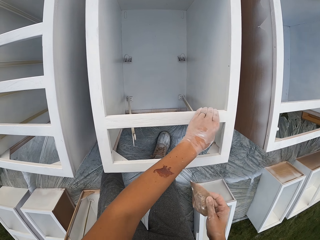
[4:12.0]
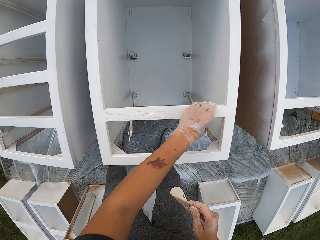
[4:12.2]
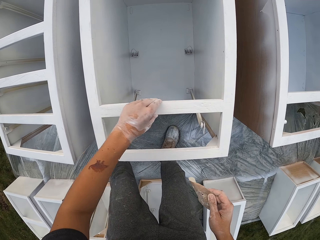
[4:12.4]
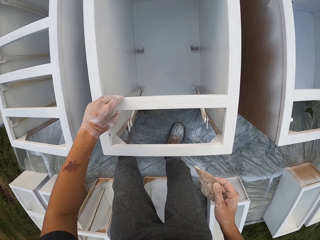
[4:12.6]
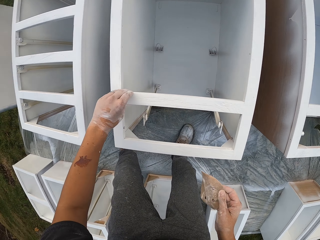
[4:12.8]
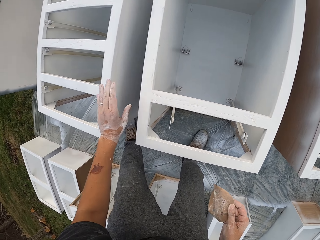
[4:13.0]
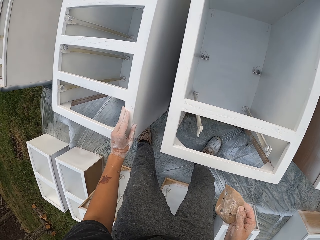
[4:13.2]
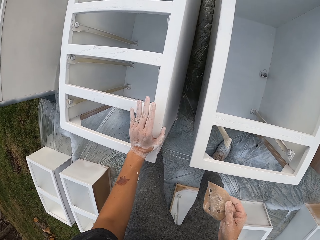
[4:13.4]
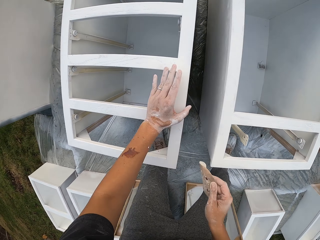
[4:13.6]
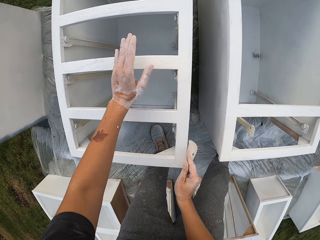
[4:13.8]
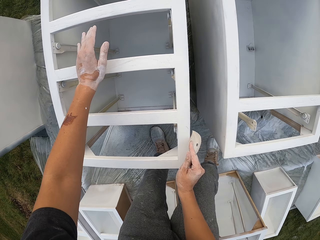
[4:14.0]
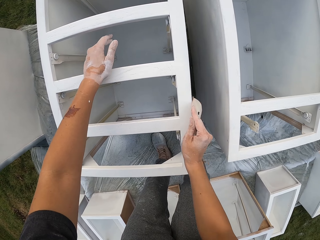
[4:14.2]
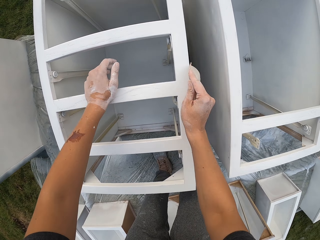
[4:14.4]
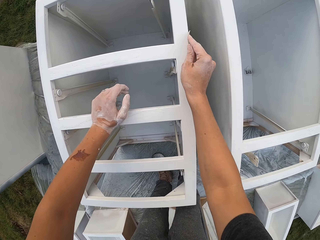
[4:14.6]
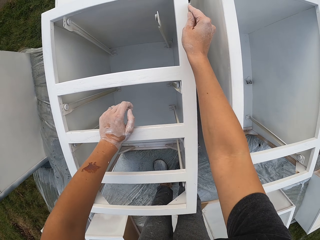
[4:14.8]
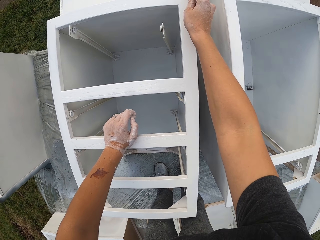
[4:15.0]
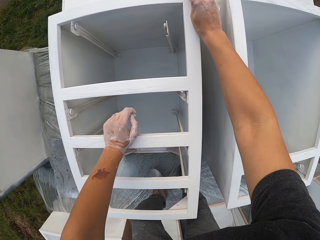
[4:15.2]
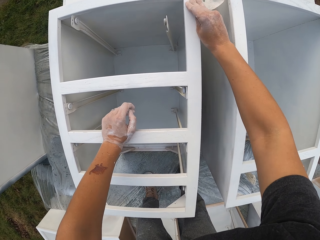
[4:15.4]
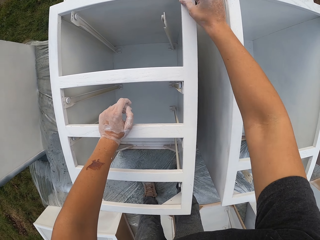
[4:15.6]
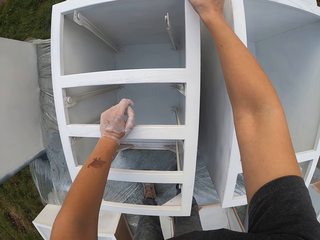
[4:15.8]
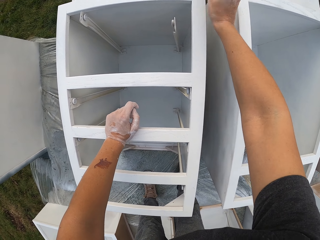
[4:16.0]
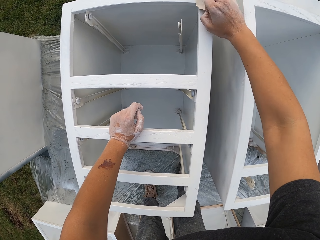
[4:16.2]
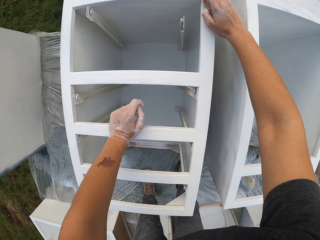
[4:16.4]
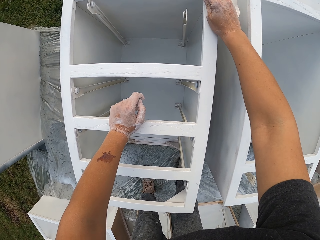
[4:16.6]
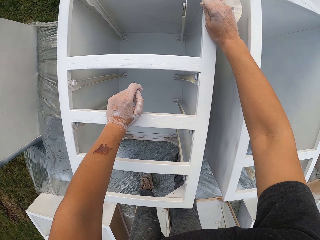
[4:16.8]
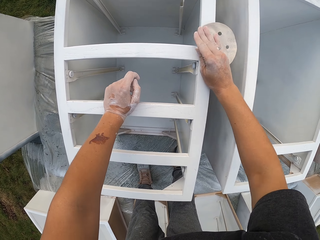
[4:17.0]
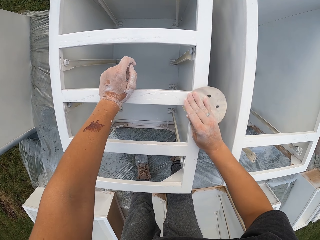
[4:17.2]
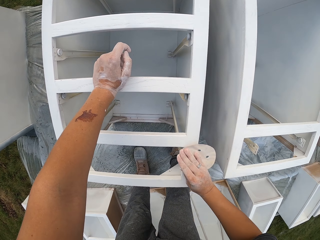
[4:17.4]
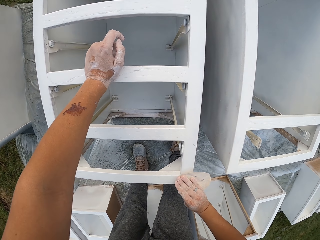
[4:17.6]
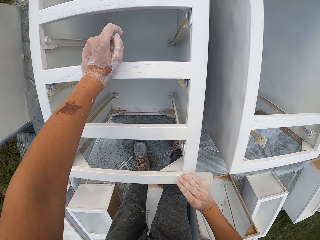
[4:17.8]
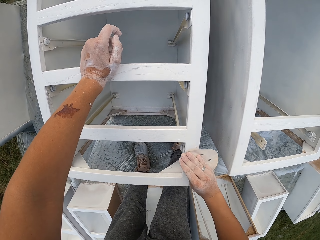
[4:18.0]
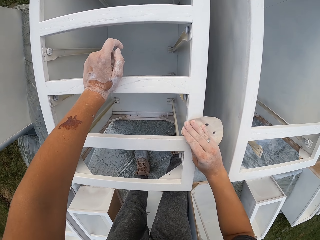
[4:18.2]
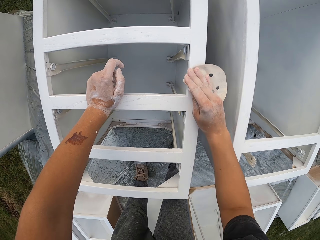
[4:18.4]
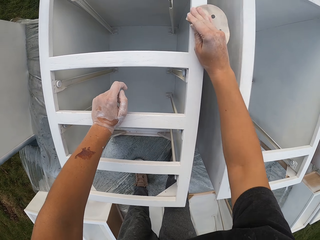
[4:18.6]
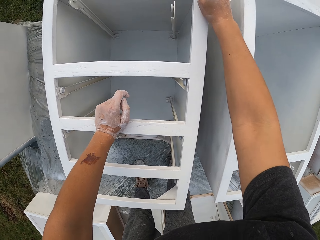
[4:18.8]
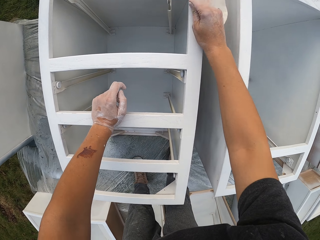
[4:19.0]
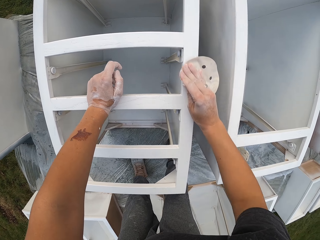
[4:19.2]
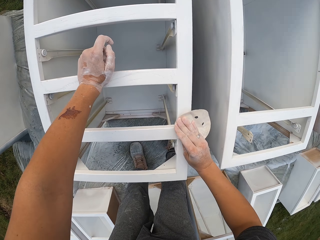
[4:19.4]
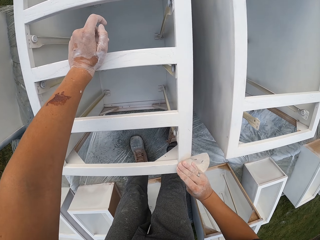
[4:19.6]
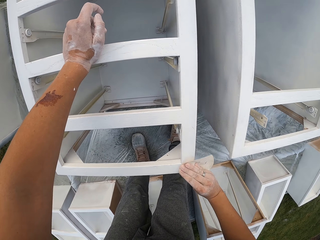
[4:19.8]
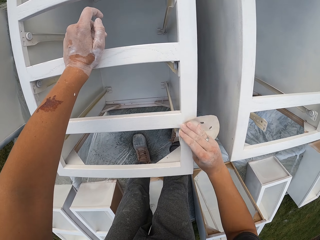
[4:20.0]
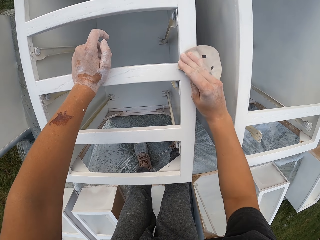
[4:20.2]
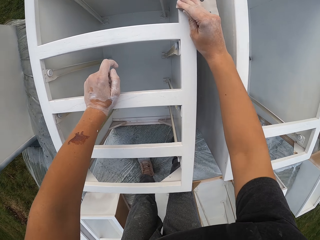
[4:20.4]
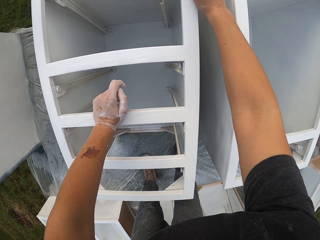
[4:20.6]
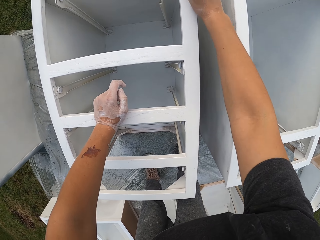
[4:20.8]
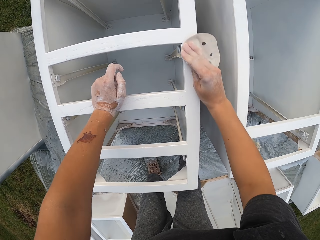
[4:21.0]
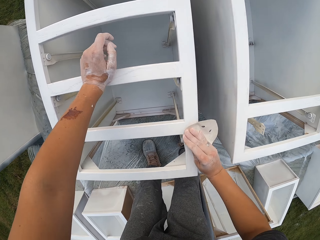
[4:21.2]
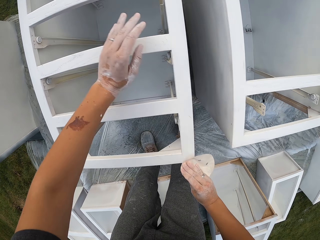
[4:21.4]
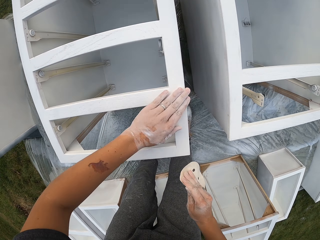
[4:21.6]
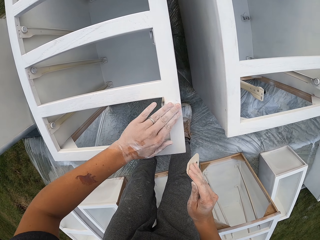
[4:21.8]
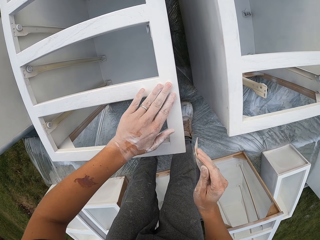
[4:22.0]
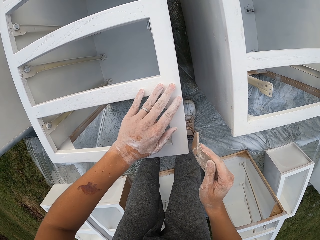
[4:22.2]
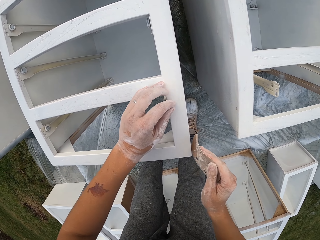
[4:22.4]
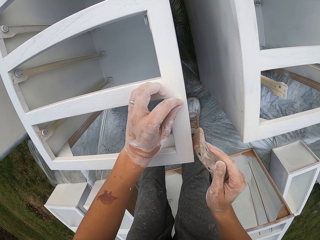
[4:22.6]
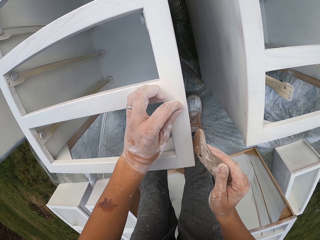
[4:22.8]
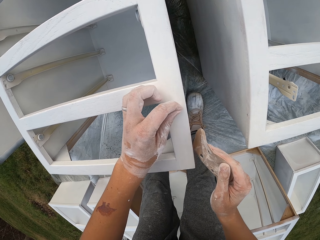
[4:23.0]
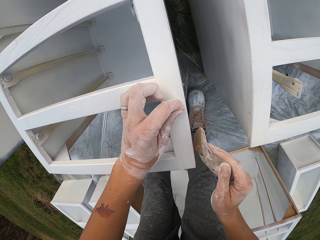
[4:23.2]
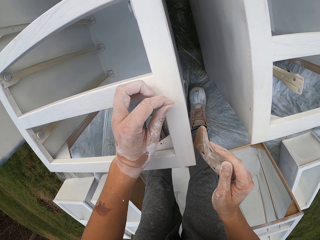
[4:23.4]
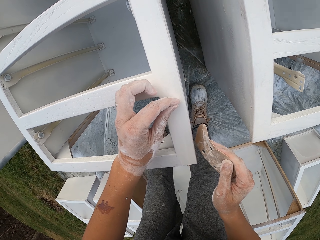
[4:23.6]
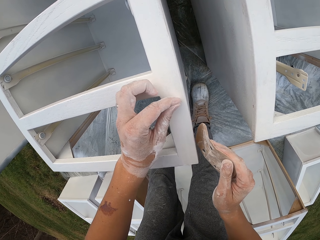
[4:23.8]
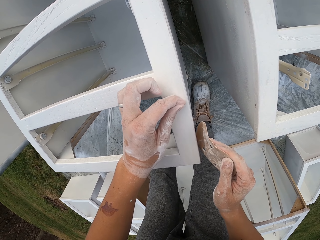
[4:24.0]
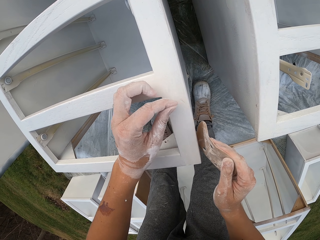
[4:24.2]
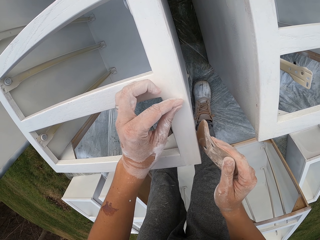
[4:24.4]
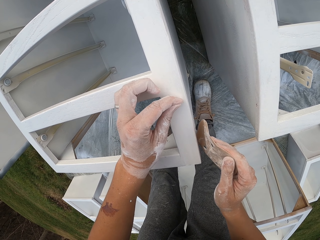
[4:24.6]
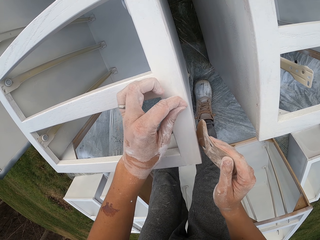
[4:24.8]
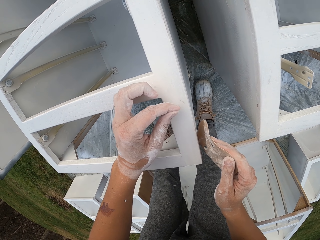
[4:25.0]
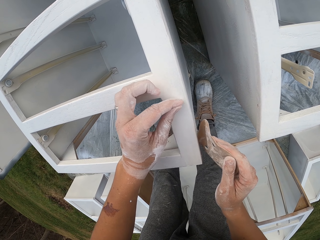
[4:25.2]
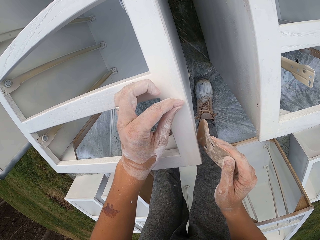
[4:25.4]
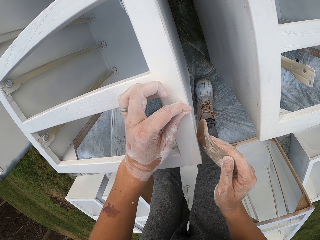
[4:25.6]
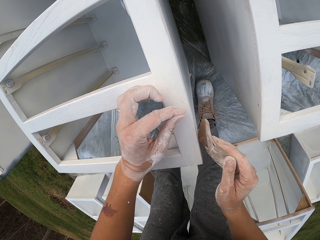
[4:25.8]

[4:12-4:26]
The camera wearer touches the structure or drawers with the left hand. They wipe the drawers. They lift the right hand. They touch the structure with the left hand. They smoothen the structure with a sandpaper. They touch the structure with the left hand. They wipe the drawers.

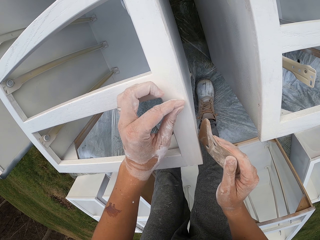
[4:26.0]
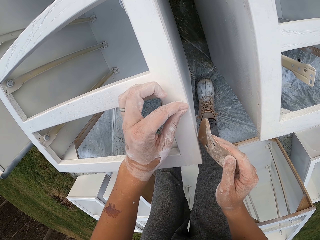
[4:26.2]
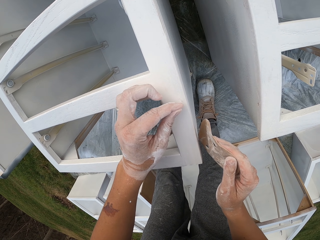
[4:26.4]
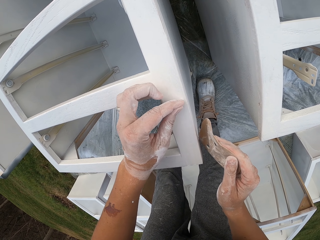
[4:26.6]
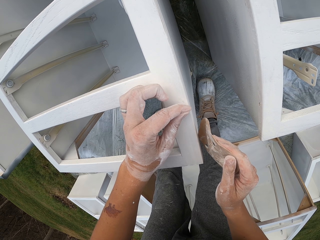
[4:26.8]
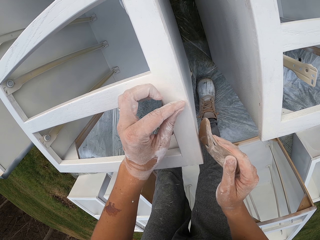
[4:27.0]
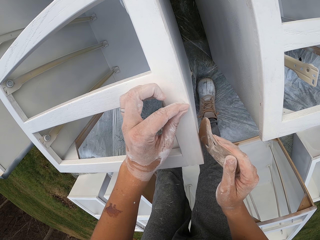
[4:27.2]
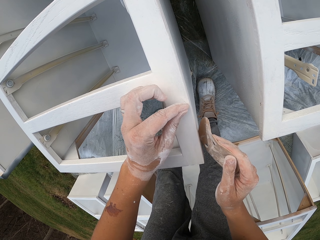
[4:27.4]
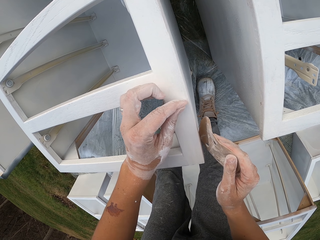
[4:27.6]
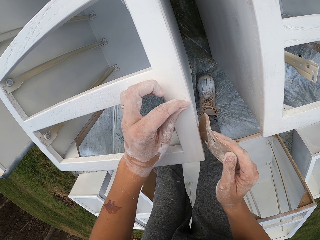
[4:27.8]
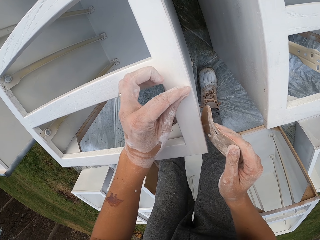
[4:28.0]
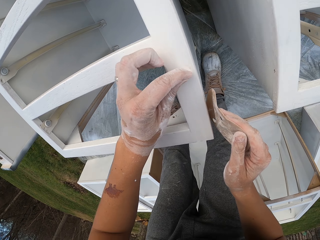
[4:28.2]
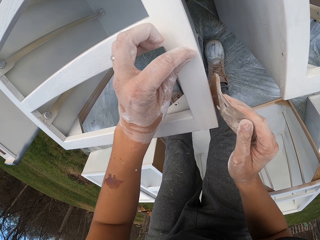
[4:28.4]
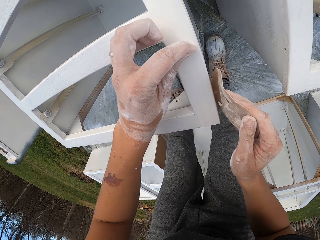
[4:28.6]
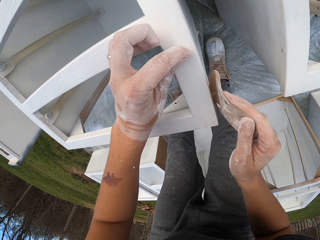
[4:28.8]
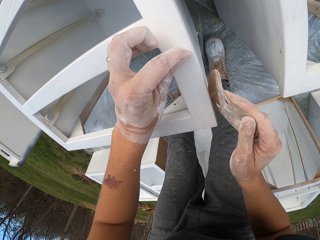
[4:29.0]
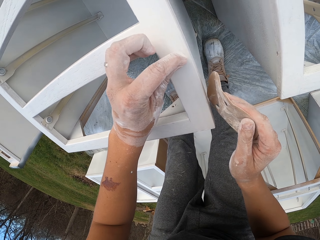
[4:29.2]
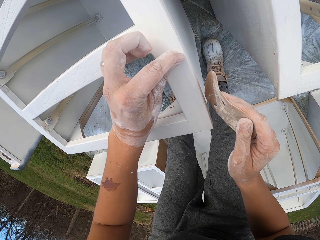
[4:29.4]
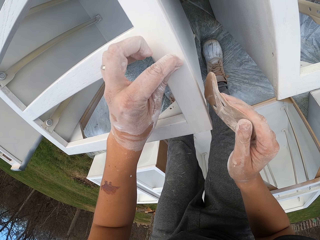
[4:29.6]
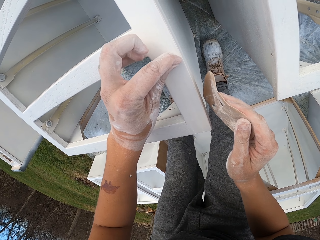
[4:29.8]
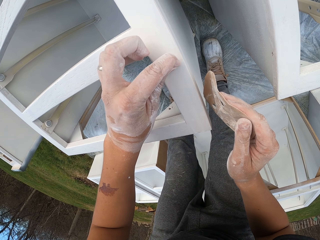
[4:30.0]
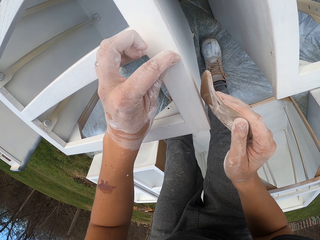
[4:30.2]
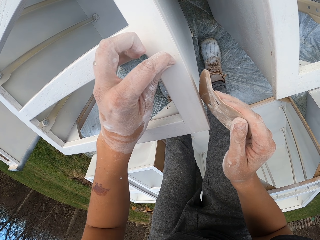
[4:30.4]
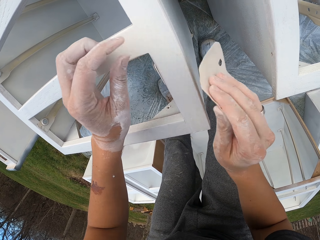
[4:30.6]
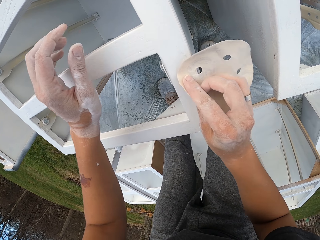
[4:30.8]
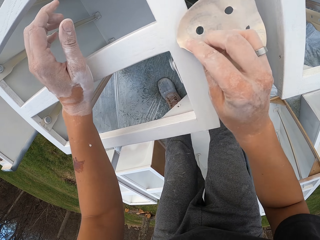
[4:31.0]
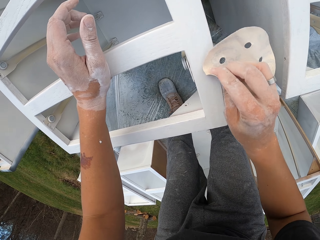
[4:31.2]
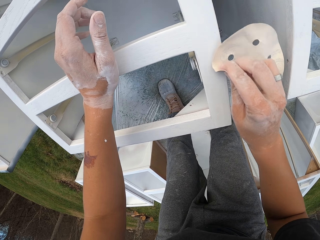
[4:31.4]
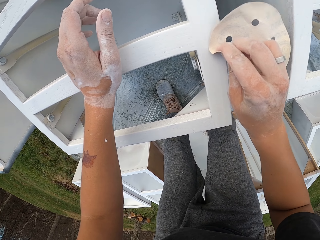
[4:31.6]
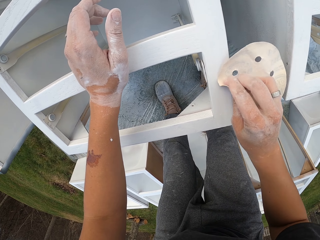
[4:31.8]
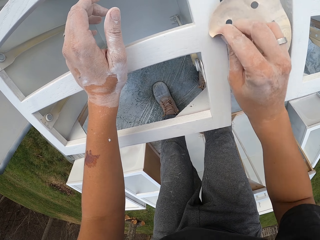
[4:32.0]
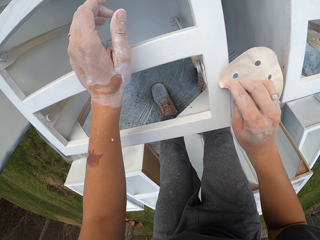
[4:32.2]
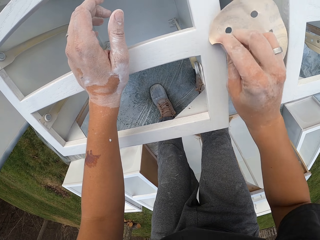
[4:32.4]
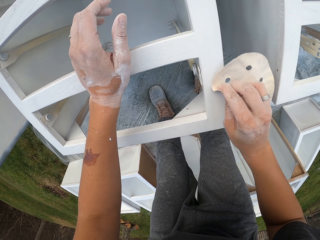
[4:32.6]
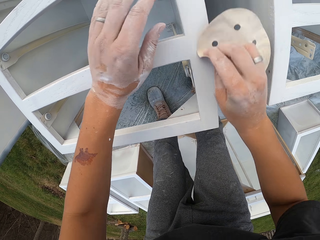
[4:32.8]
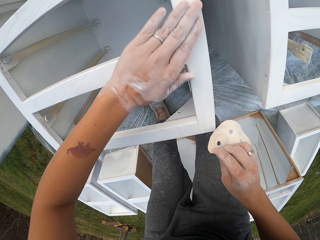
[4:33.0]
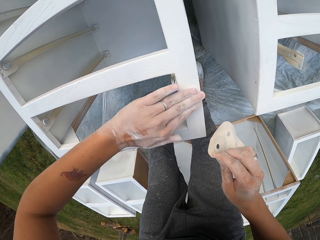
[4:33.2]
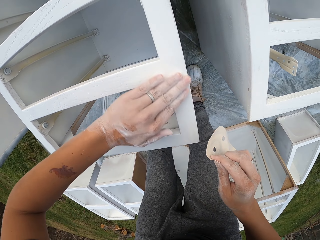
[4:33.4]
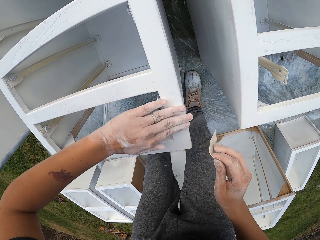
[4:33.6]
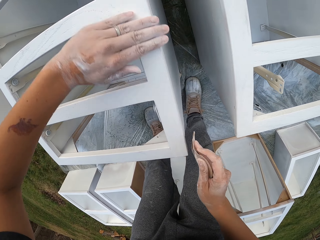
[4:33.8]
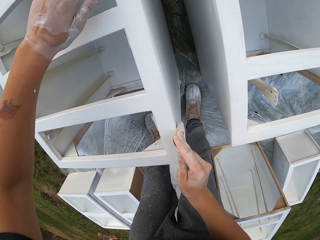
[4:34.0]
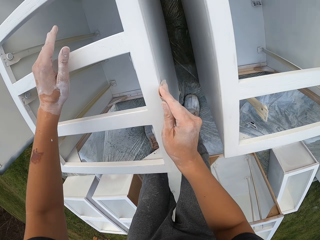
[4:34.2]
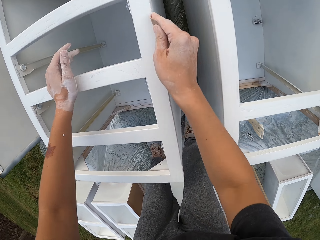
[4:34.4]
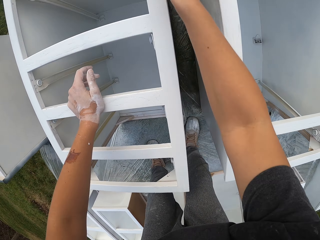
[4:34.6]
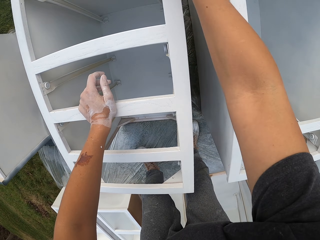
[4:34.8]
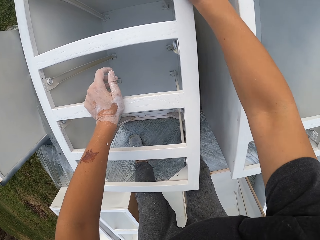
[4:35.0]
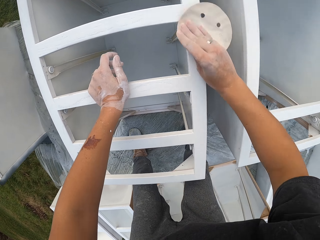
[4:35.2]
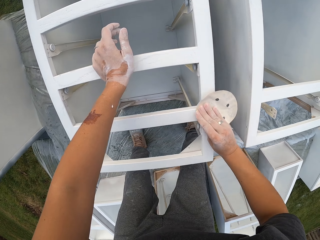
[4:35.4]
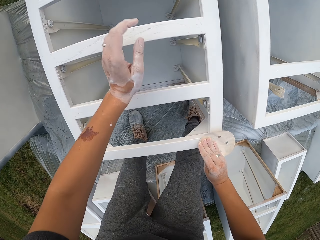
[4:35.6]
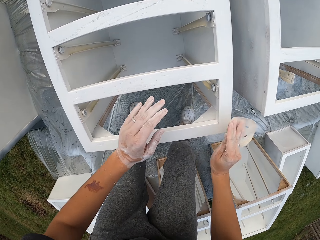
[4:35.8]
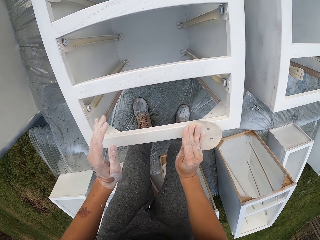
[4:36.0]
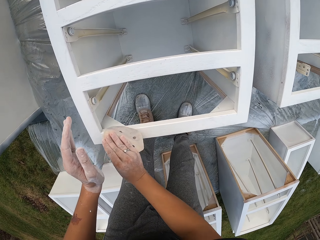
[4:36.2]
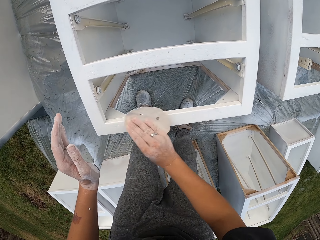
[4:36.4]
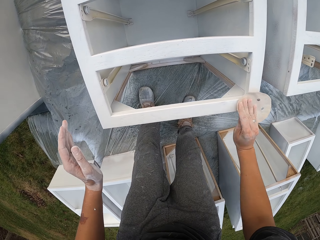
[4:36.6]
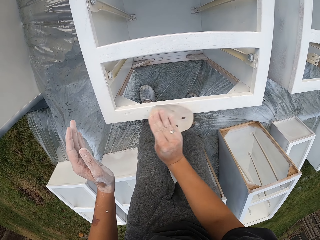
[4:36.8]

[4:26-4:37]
The camera wearer smoothens the structure or drawers with a sandpaper. They wipe the drawers. They touch the structure with the left hand. They smoothen the structure with a sandpaper.
